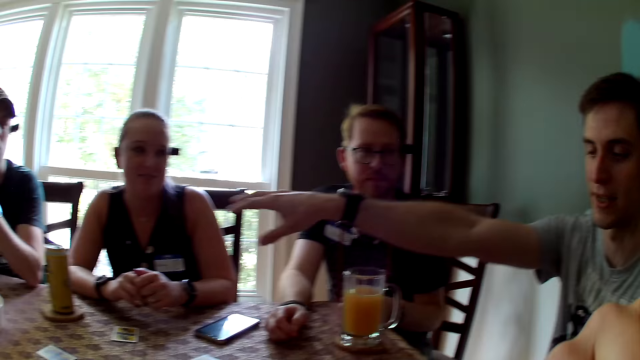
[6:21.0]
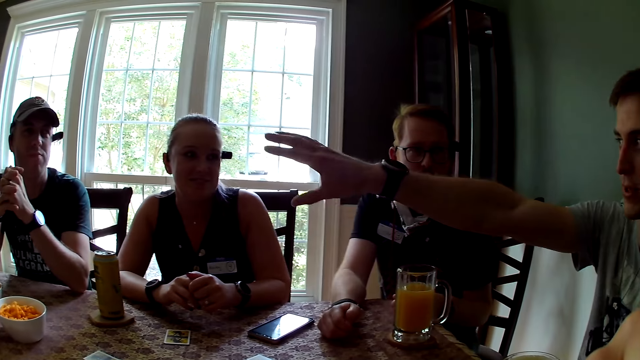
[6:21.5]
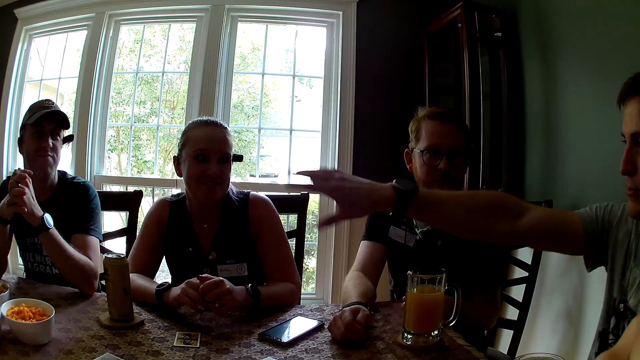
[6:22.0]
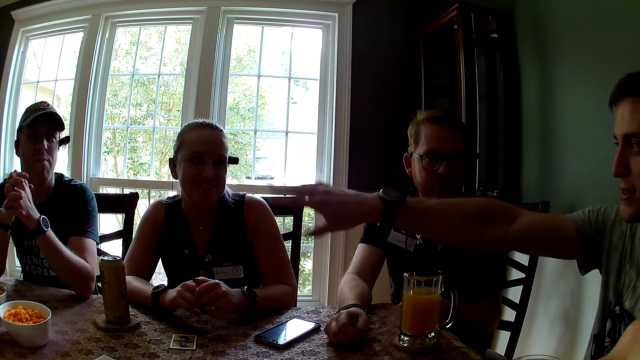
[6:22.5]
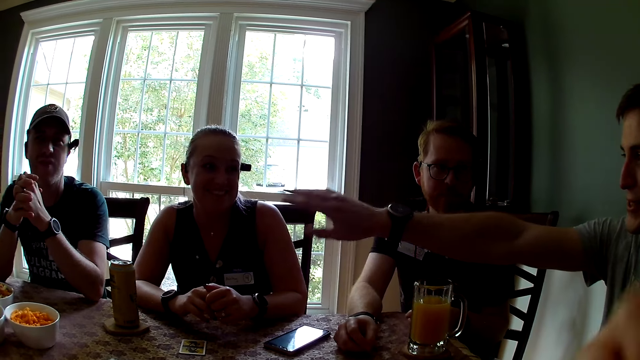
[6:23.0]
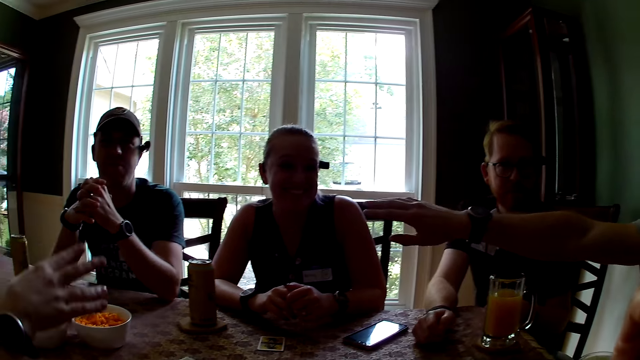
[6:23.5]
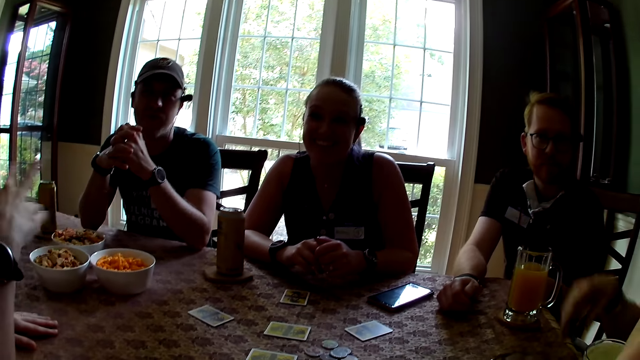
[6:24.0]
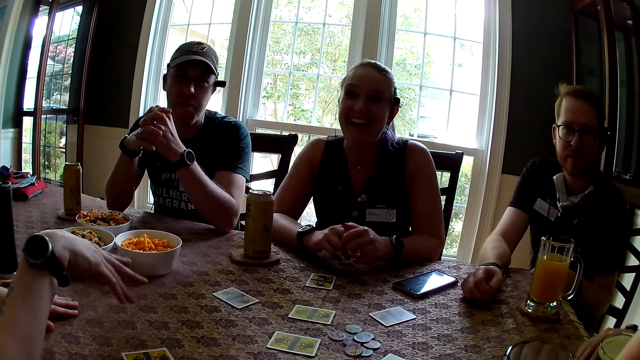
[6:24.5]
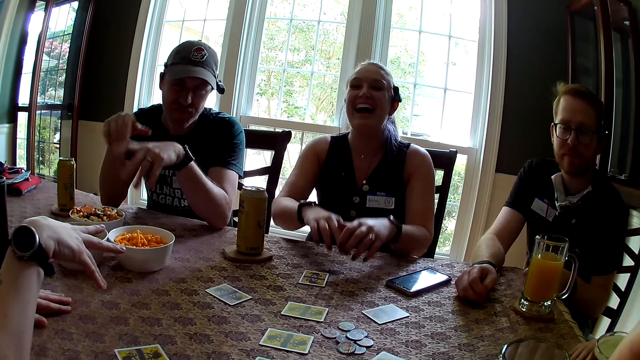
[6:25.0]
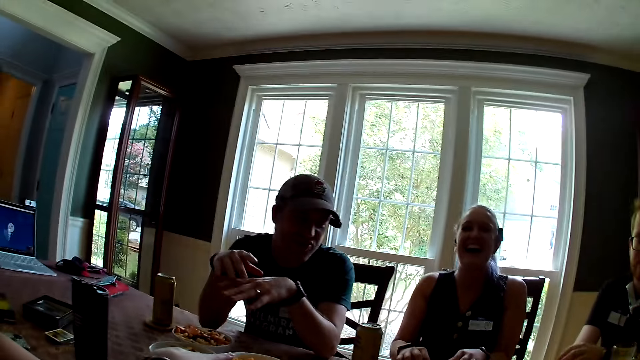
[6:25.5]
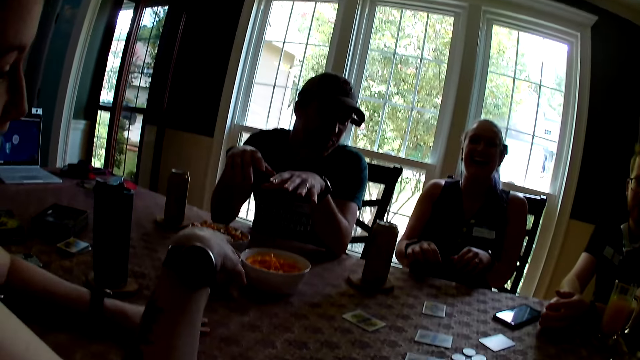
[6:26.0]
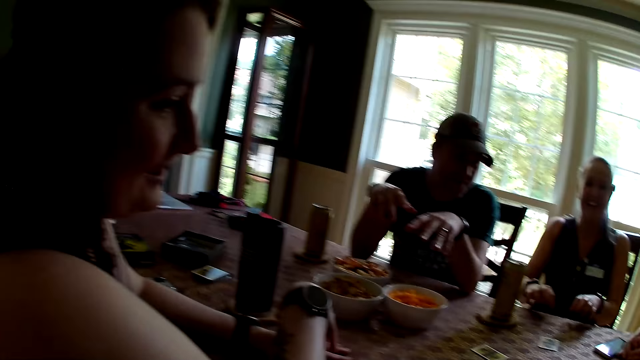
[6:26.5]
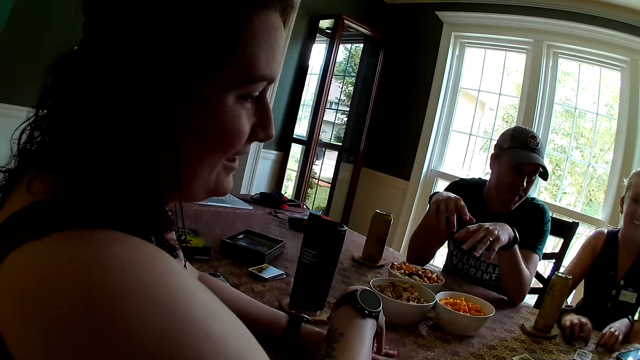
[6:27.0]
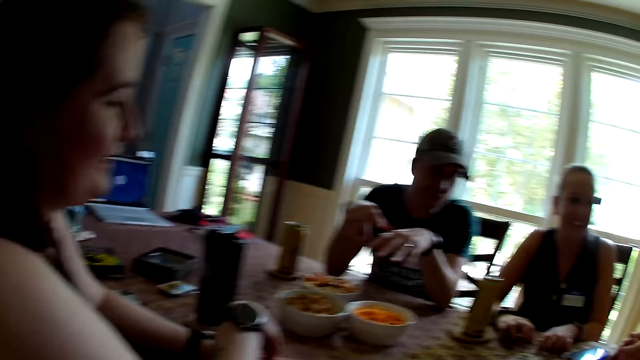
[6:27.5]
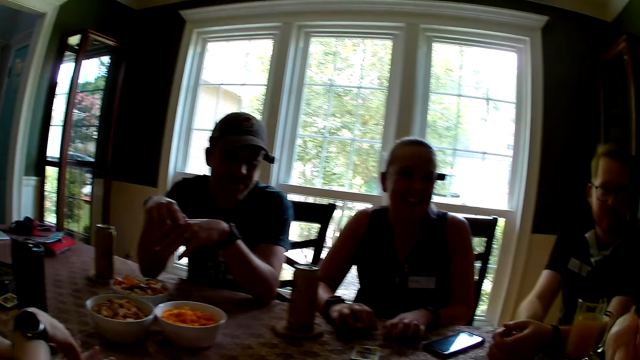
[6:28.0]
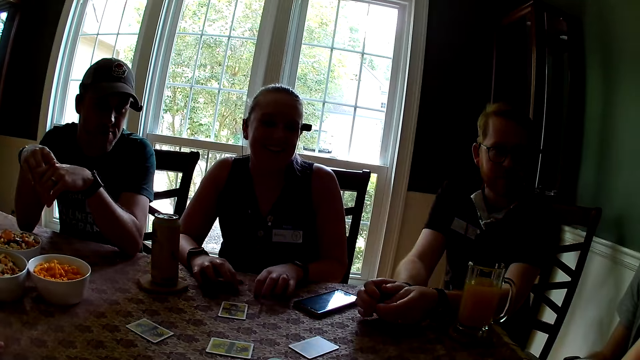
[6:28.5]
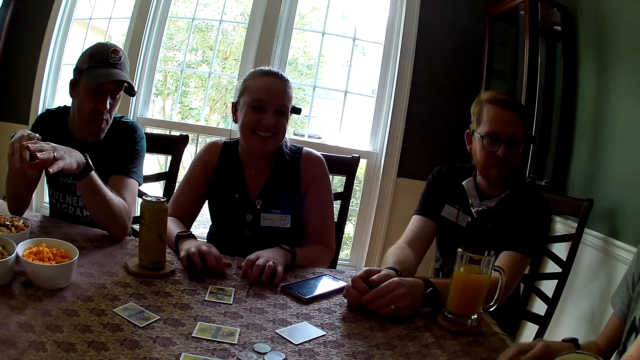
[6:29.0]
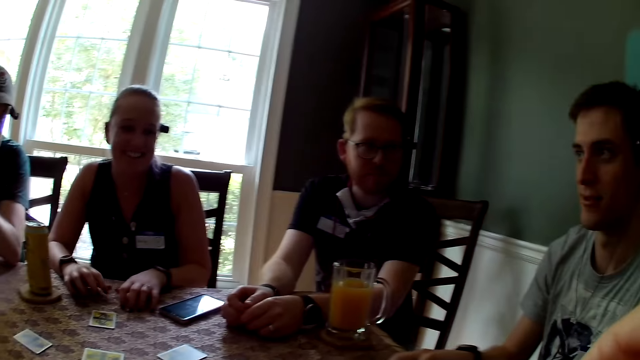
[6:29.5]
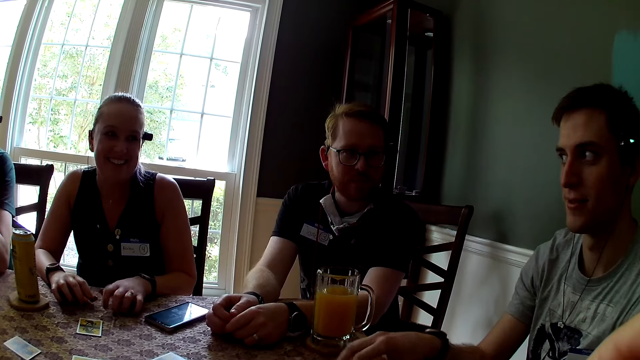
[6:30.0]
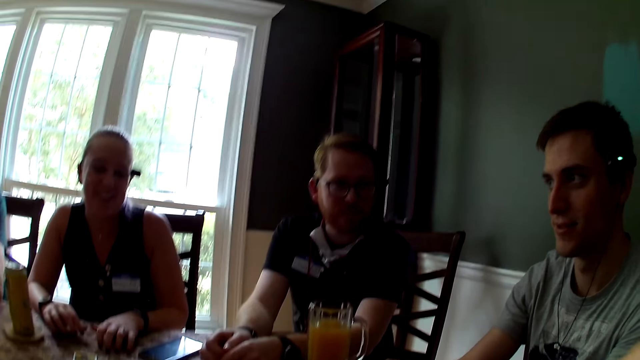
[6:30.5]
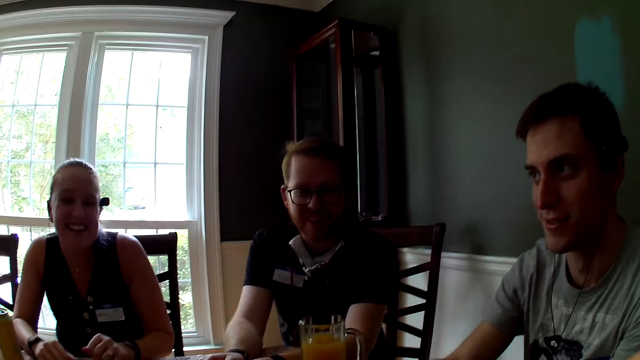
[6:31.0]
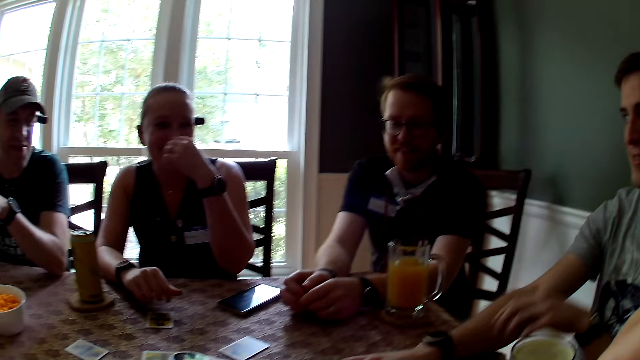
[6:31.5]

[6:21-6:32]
A person points his hands in the direction of three persons. A woman speaks to the group of people at the table. The camera wearer and five persons speak to each other. Another person hits her hands on the table.

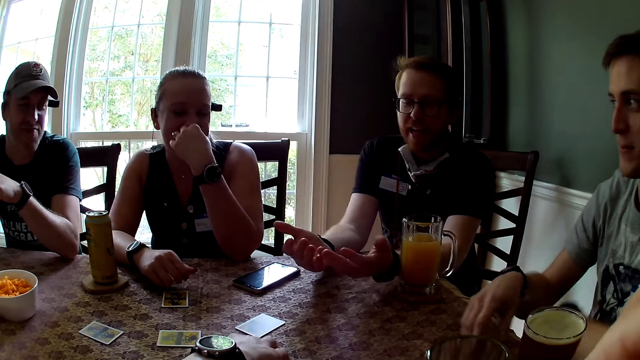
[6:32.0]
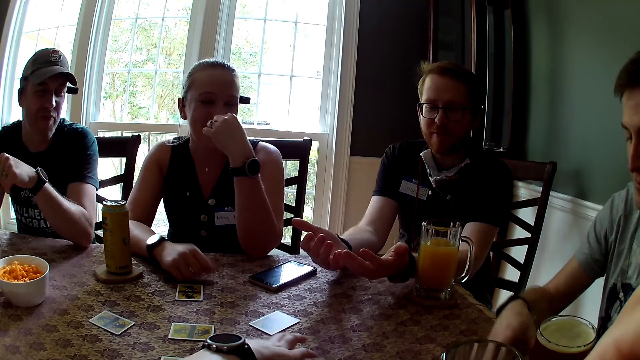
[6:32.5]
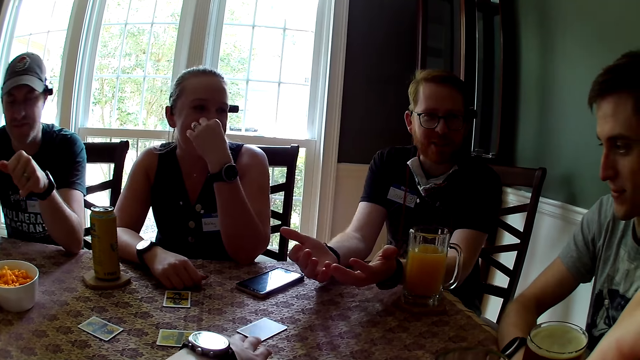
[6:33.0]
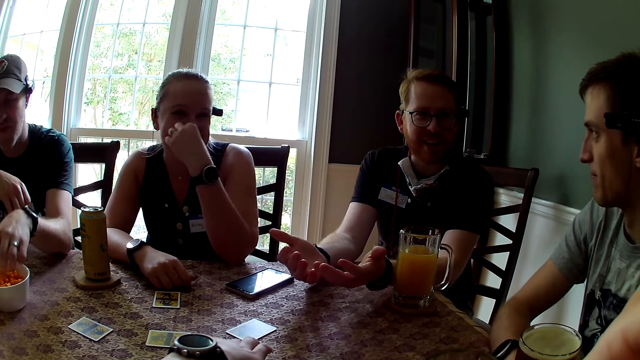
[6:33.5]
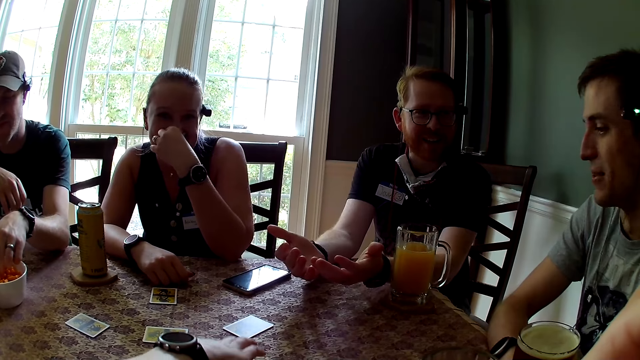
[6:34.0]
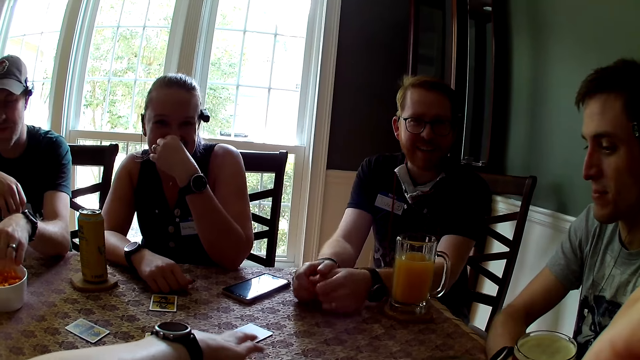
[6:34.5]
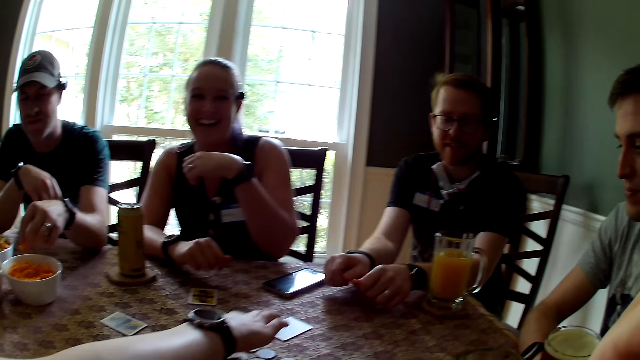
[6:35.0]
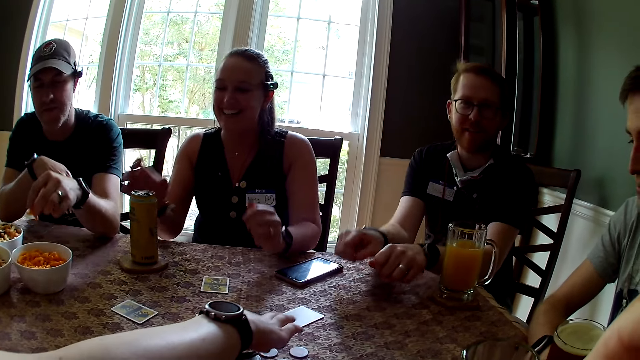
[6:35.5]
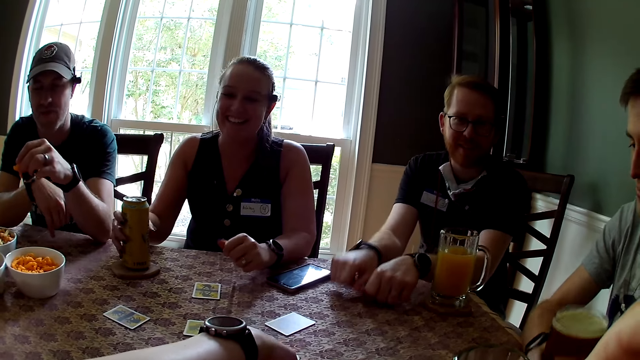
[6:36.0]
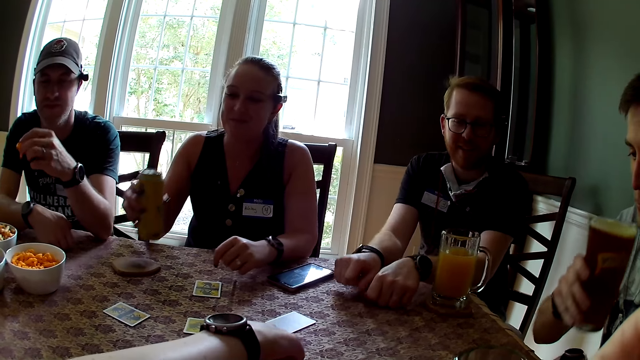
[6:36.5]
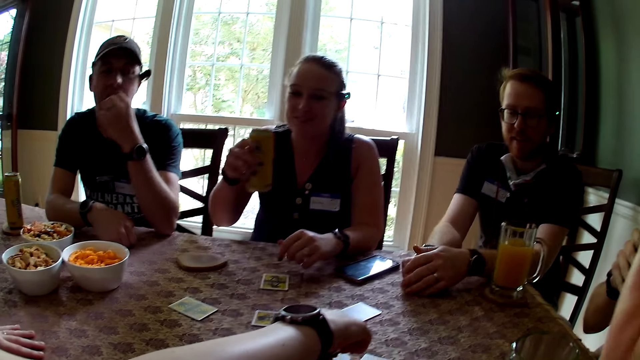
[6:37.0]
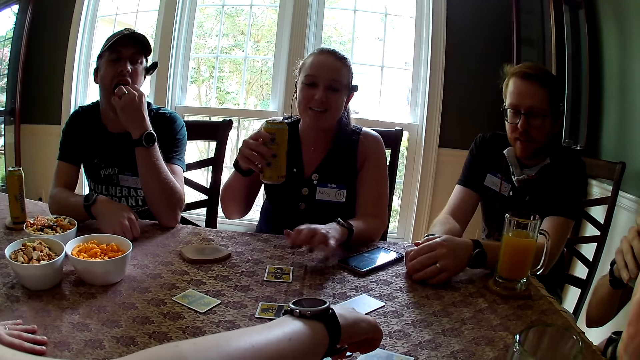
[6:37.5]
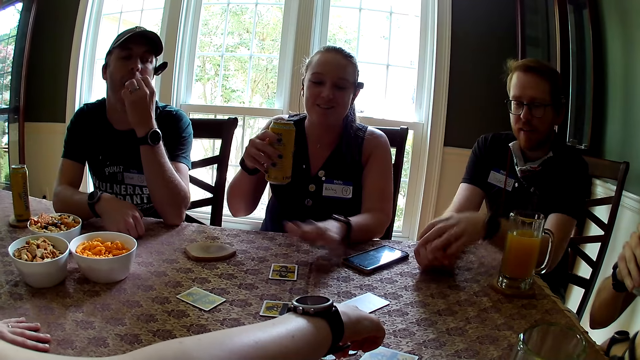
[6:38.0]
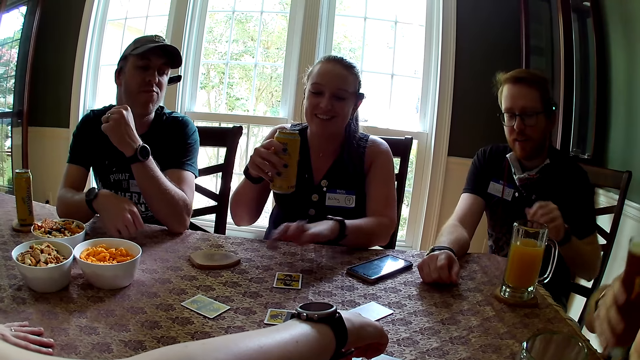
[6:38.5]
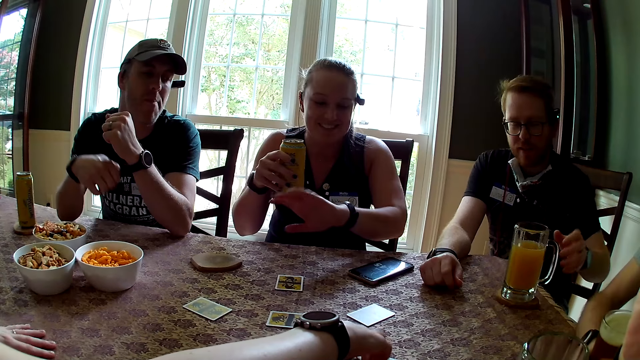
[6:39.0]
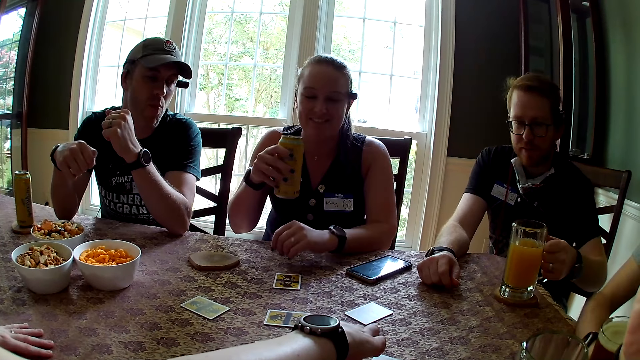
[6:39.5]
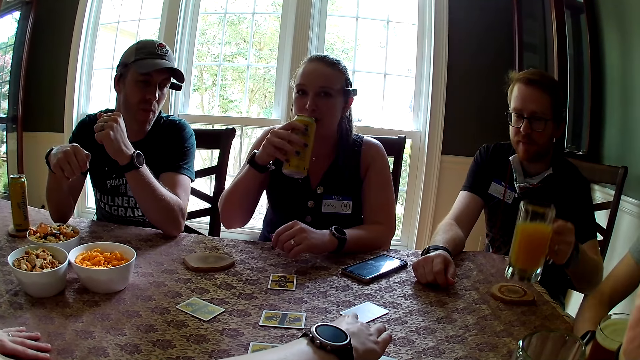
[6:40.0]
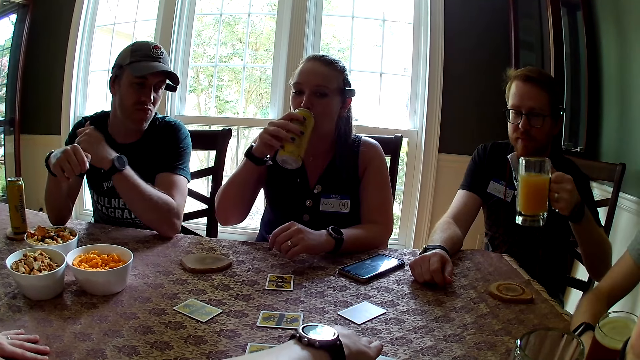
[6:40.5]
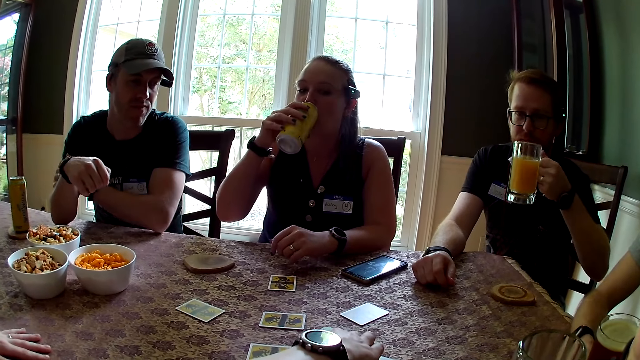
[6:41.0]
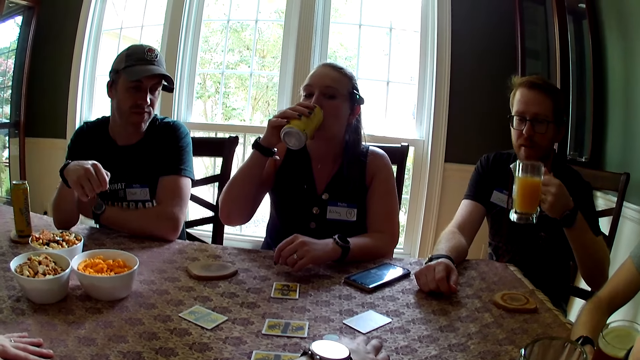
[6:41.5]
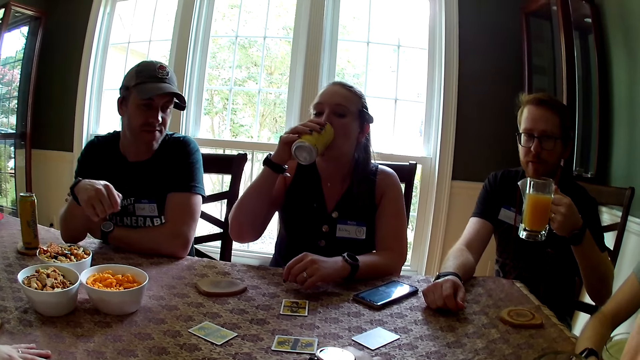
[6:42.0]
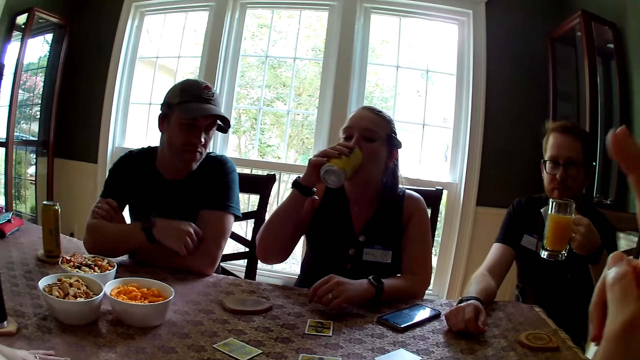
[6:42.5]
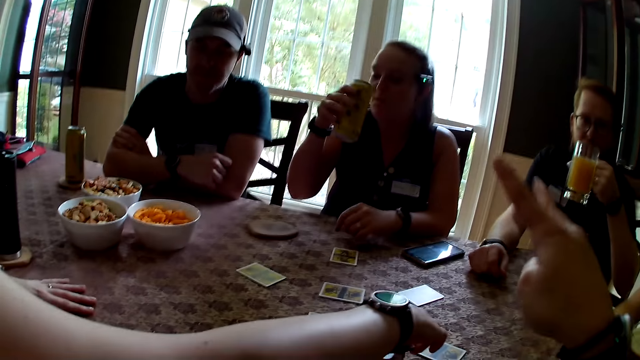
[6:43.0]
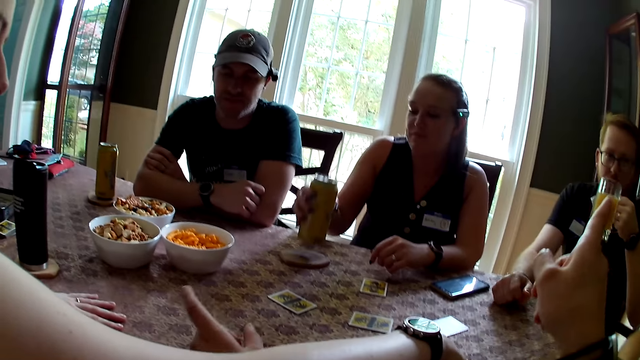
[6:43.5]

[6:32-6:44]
A man carries a snack from the bowl with his left hand. Another man hits his fists on the table. A person hits her hands on the table. A third man carries a cup of beverage with his right hand from the coaster. A woman carries a soda from a coaster with her right hand. Another person drinks. The first man eats the snack with his left hand. The third man drops the cup of beverage on a coaster. The second man carries the cup of juice from the table with his left hand. The woman drinks from the soda. The camera wearer speaks to five persons.
